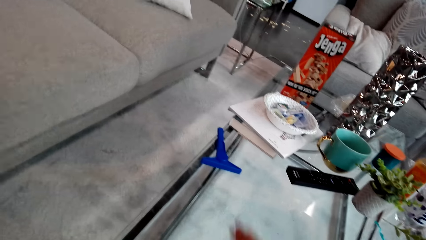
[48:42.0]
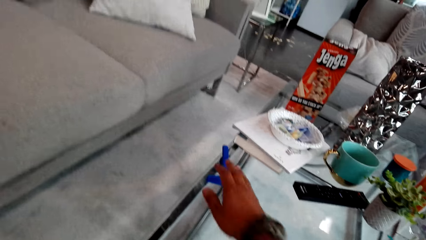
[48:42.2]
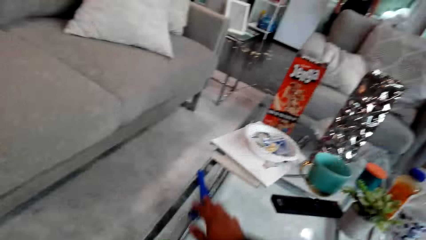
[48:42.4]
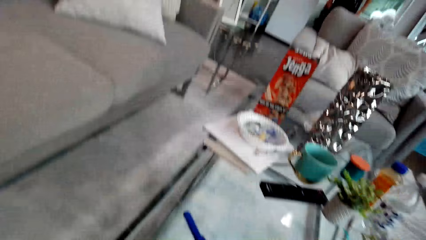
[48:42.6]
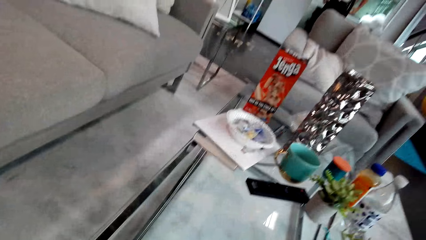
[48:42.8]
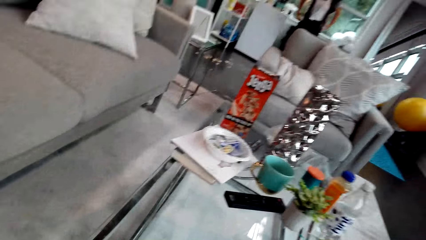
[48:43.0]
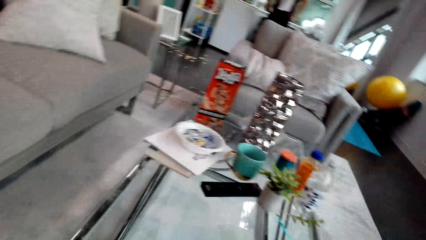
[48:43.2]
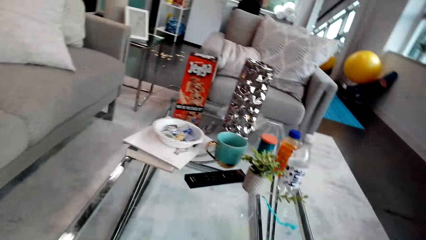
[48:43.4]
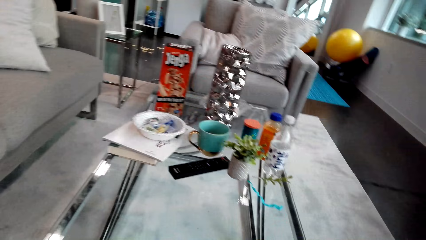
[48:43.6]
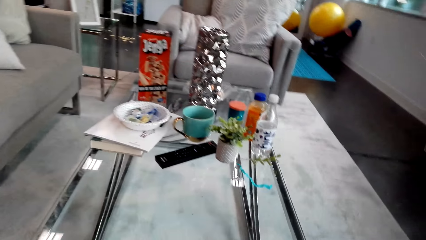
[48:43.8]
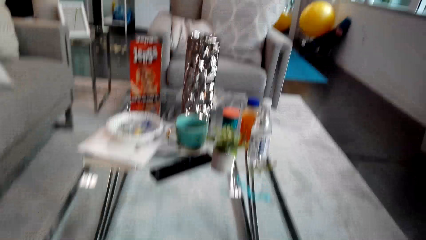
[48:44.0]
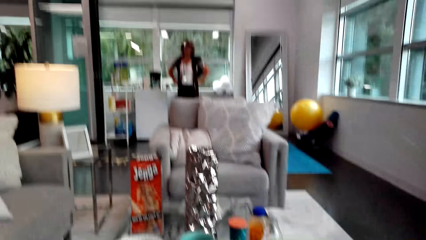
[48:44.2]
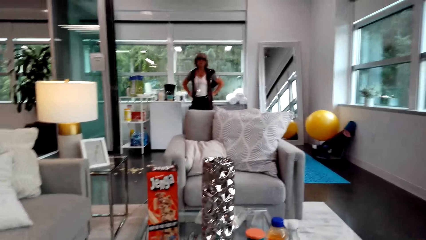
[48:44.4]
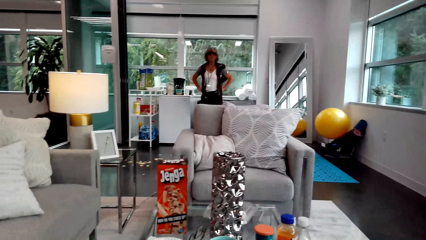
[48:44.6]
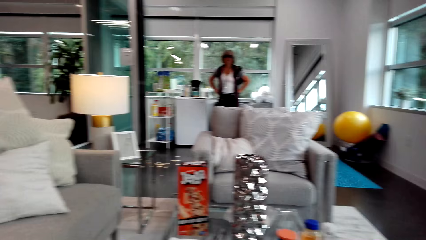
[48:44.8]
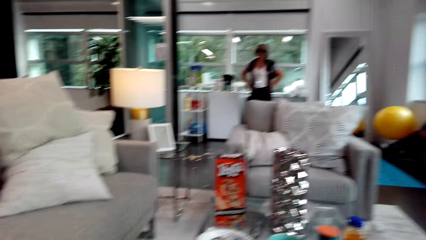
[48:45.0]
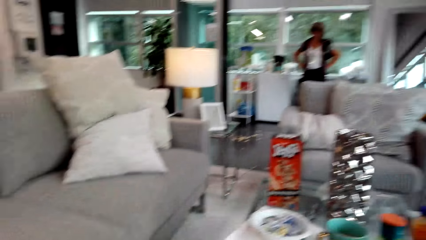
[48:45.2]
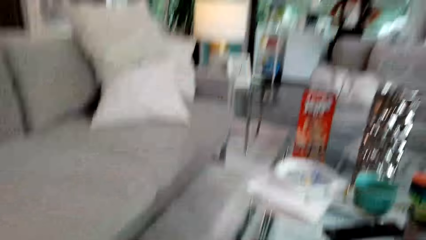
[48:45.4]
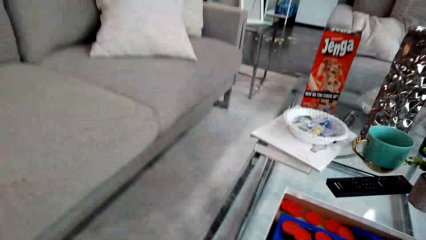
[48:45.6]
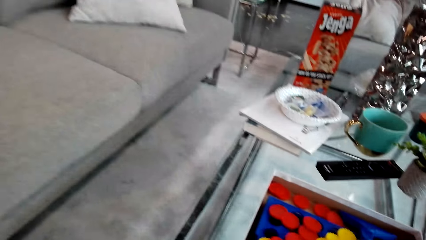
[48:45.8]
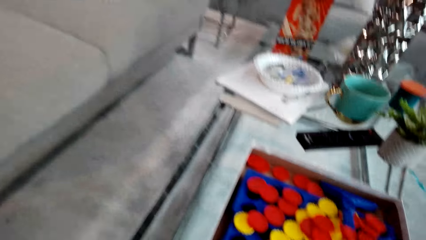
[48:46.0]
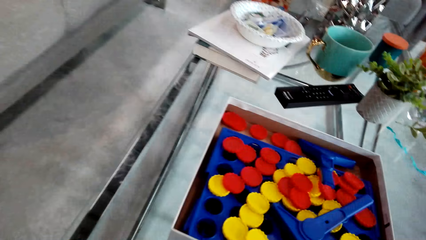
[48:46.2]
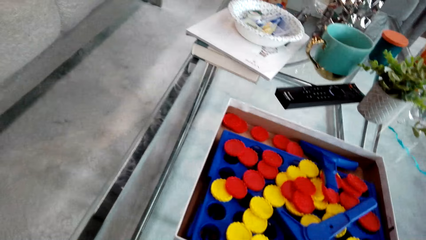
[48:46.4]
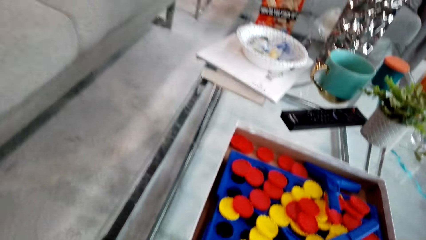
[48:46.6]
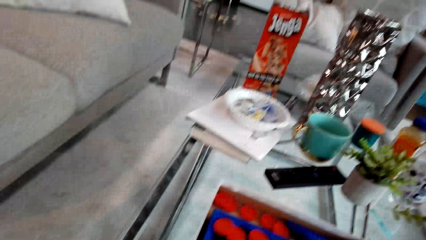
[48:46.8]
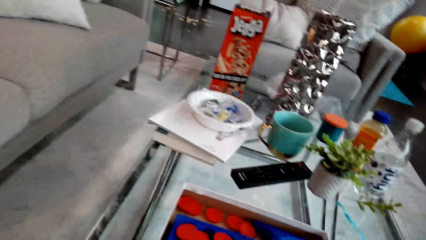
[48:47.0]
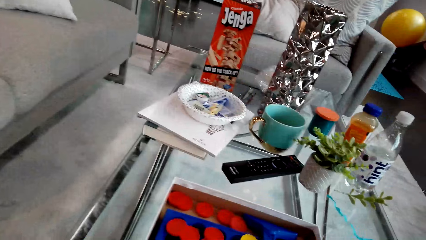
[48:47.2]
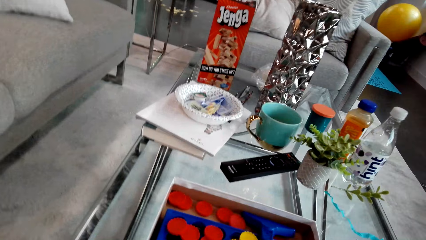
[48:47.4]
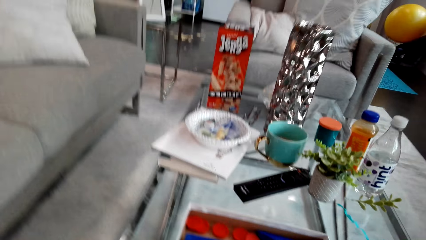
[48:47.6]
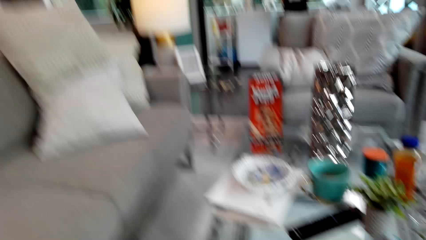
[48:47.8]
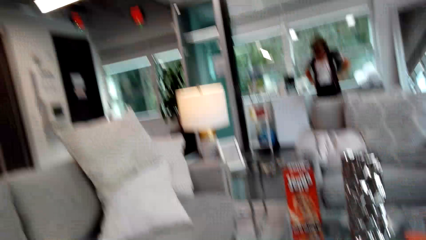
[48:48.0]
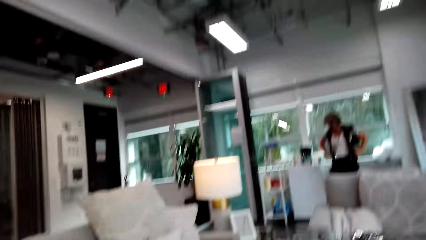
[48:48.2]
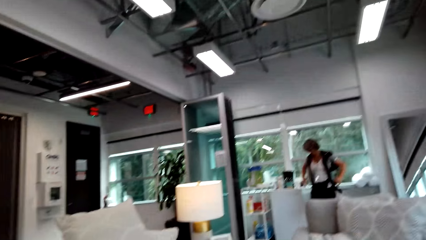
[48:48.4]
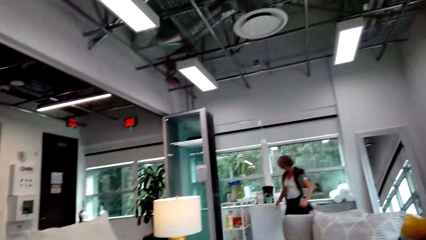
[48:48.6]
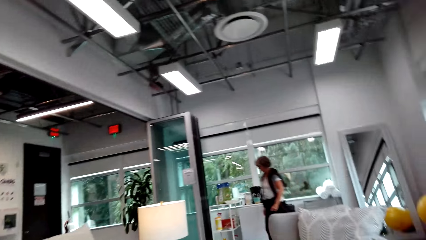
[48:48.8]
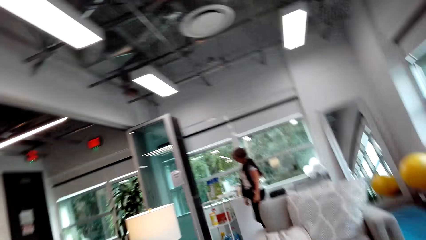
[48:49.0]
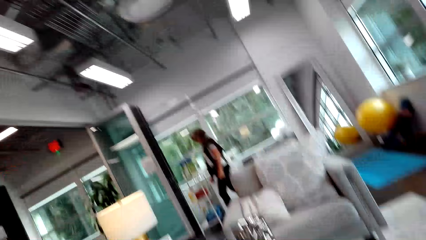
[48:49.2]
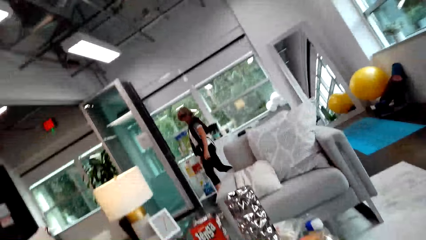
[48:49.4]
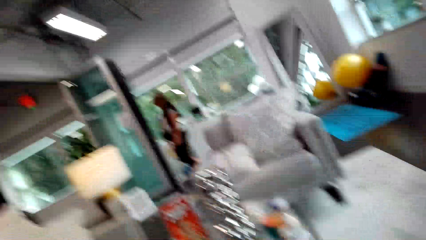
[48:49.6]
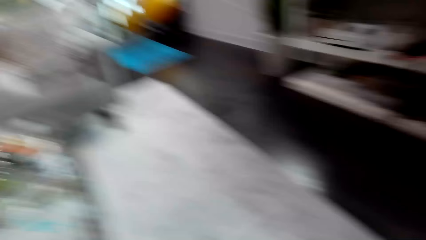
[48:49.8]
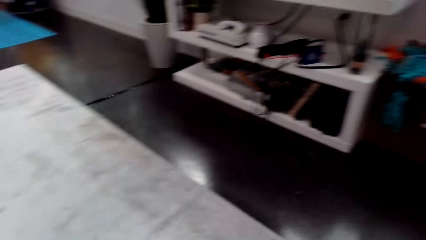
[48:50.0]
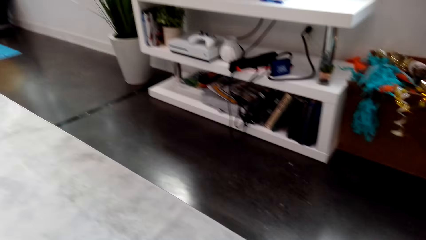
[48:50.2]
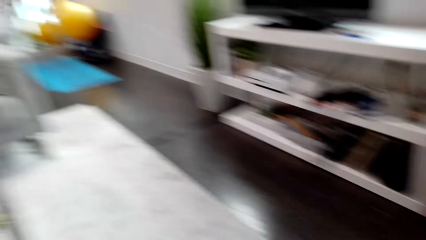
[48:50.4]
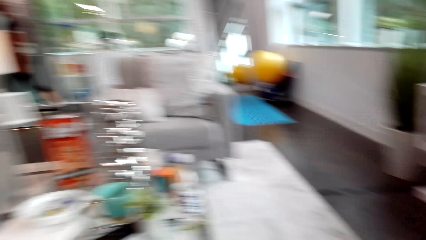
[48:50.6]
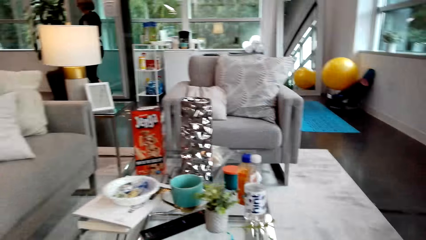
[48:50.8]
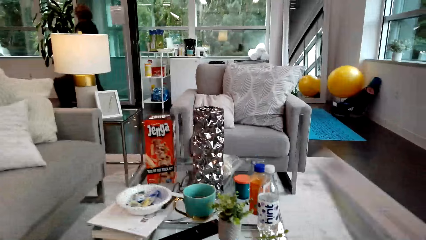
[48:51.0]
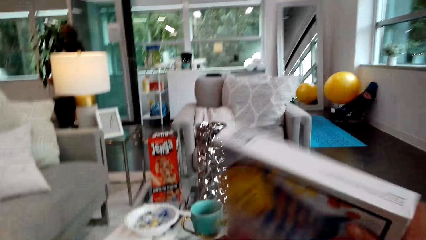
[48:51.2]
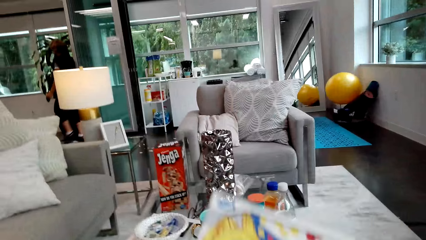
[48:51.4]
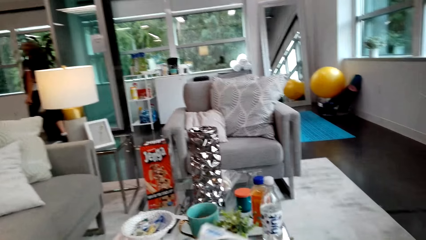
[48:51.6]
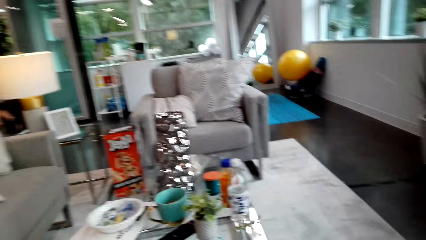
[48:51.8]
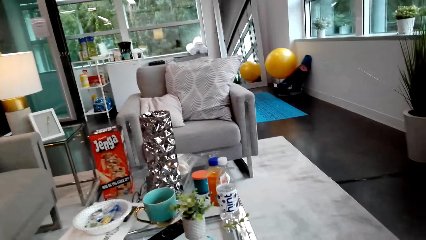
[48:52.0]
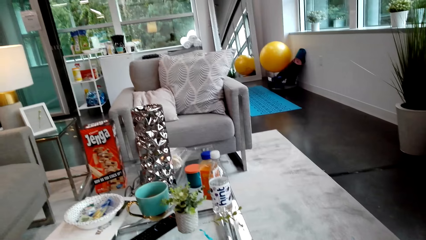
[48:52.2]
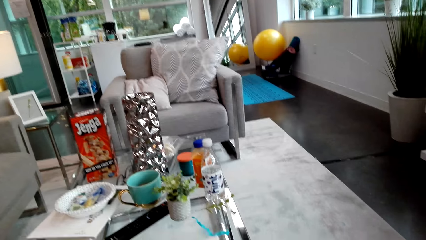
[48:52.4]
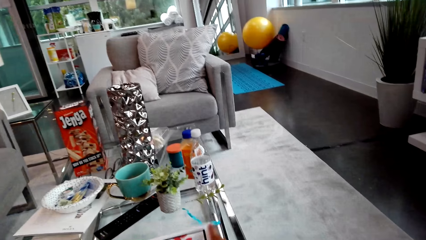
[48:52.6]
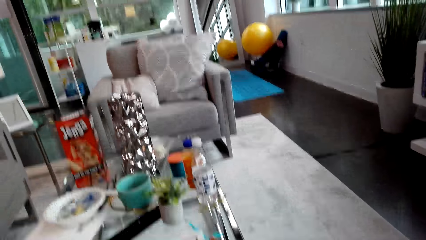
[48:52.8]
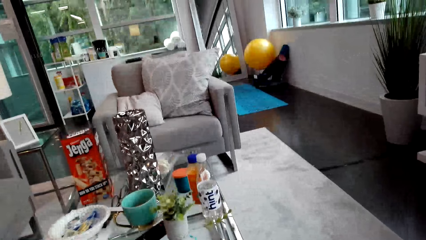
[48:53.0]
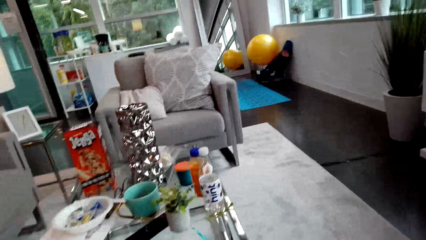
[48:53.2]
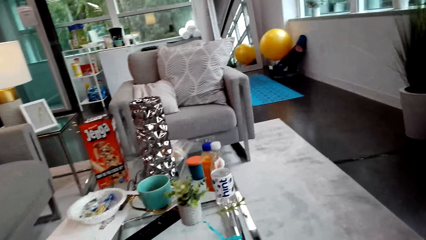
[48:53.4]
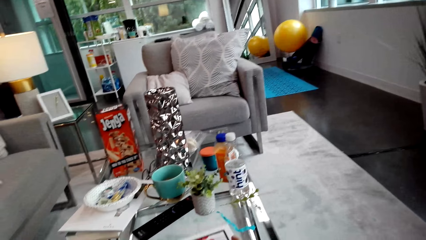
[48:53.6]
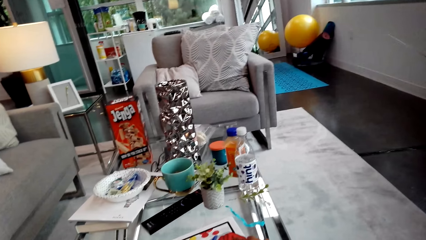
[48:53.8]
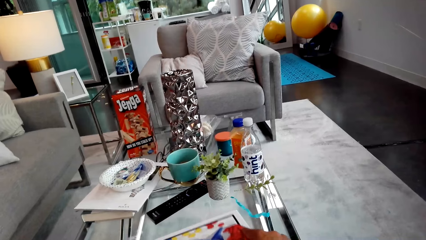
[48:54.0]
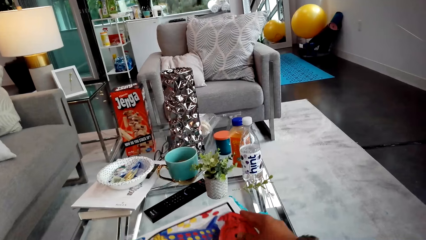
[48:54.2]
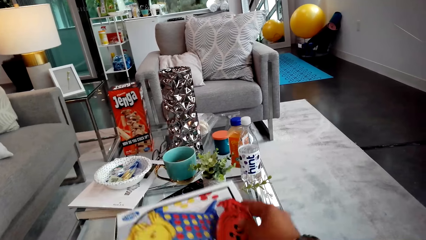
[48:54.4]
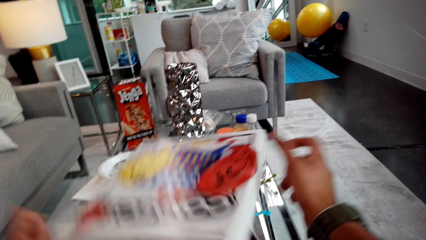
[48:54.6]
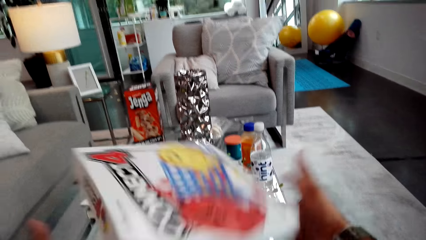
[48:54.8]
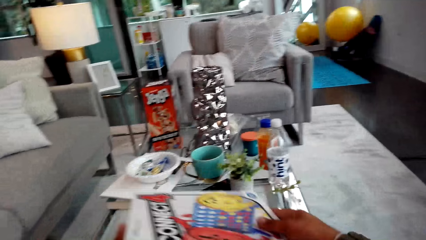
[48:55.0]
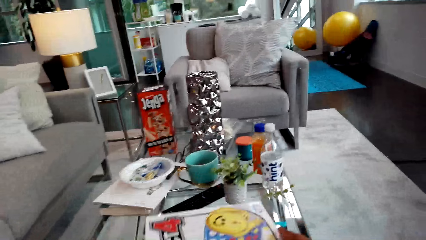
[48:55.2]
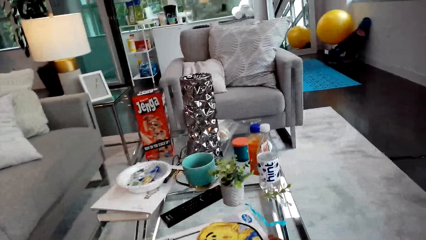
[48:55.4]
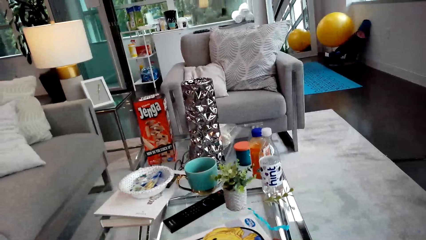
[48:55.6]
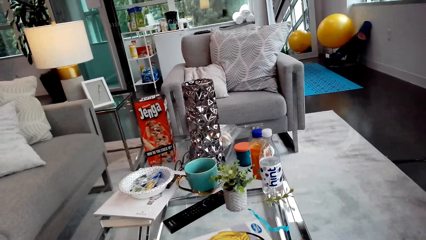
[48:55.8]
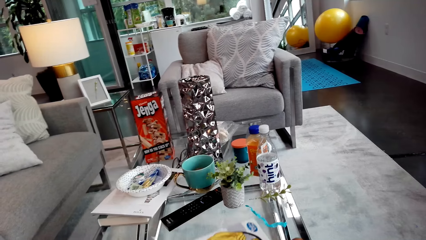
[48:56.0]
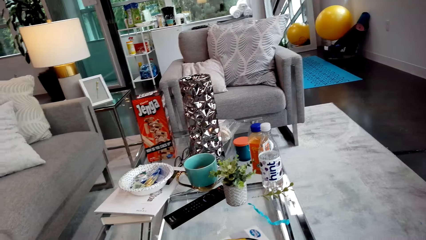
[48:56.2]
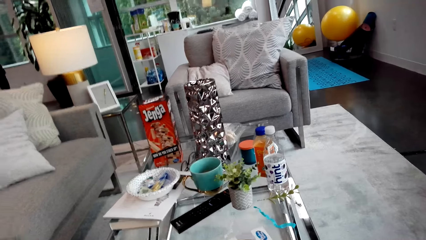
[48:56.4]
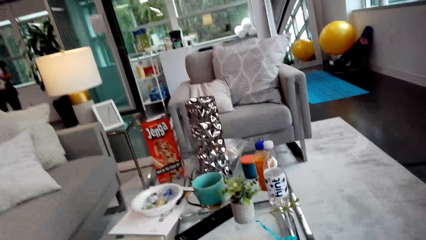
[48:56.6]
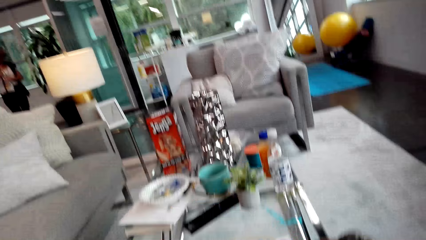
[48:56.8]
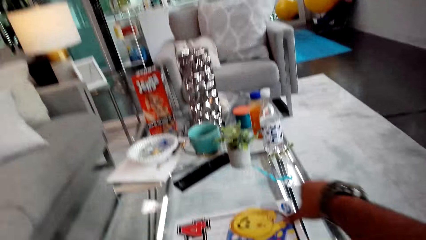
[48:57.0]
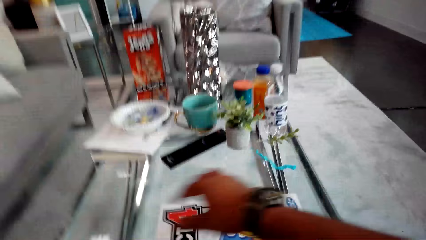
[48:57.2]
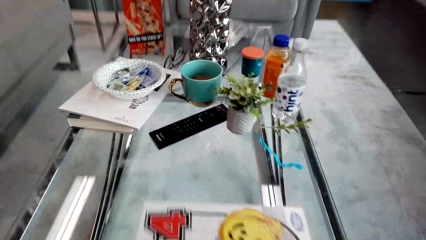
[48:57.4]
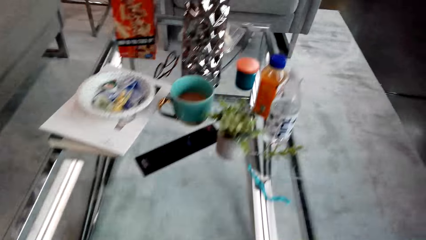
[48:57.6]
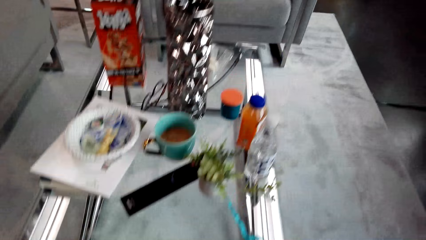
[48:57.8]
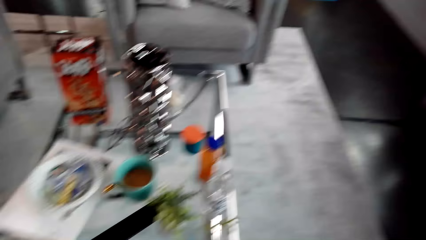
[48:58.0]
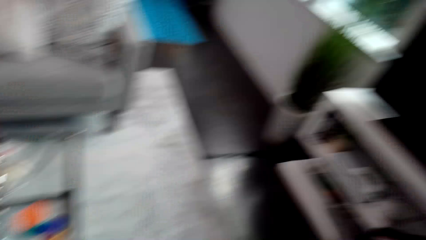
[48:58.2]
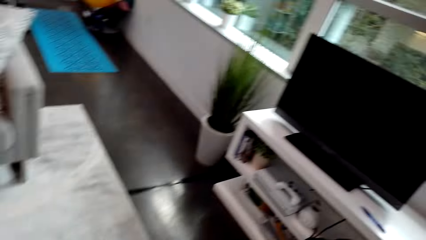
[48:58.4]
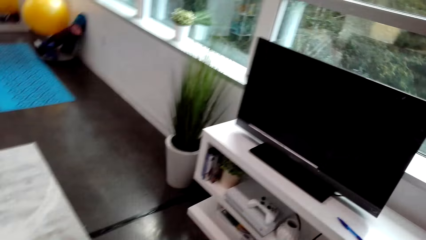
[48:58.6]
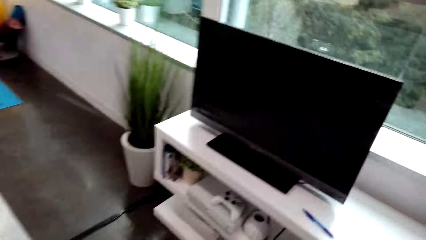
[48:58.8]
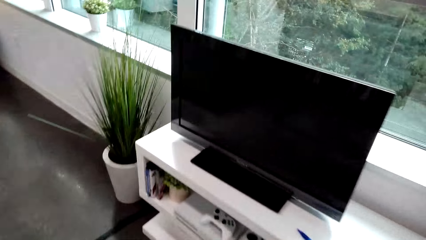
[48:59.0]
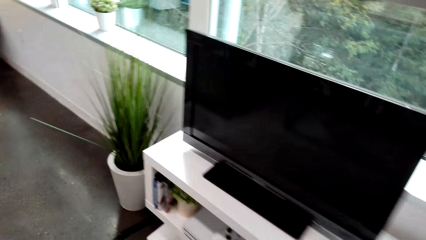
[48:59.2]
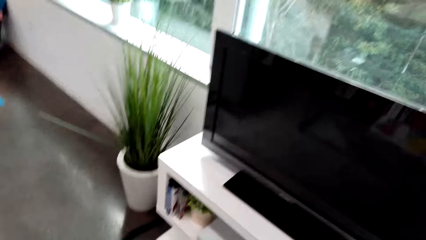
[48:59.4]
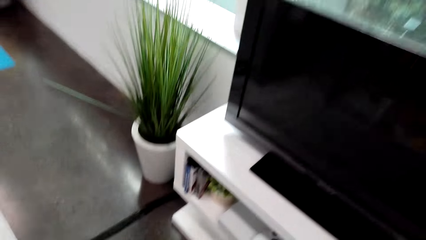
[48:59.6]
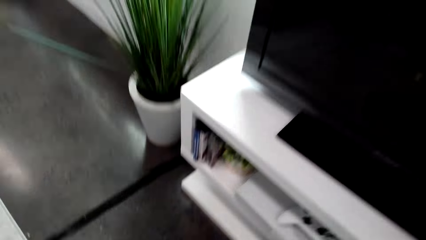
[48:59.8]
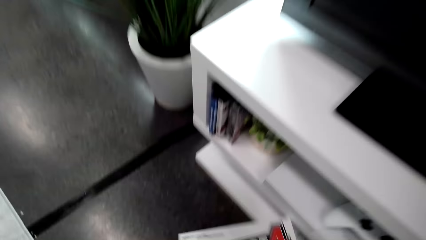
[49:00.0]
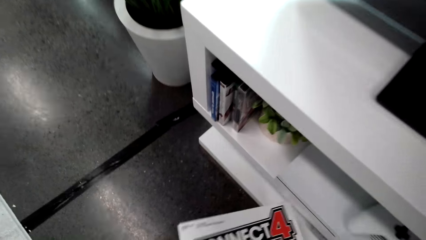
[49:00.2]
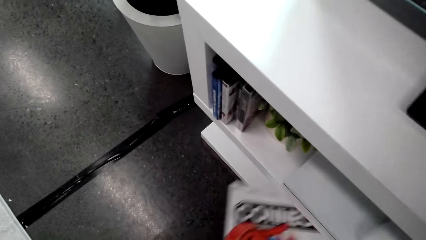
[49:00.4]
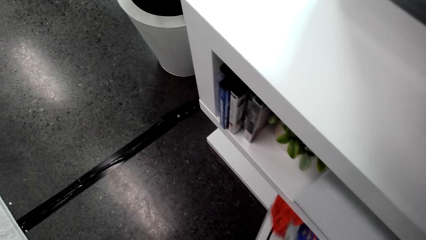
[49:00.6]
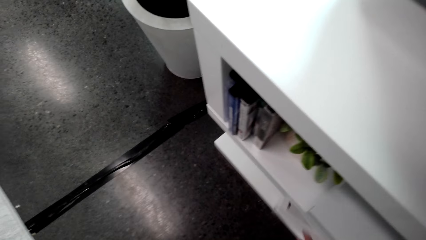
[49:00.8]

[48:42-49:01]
The camera wearer moves a connect four part. They look around. A lady dialogues with the camera wearer. The camera wearer dialogues with the lady. They look around. They hold a connect 4 box. They open the connect box. They turn around. They walk around the room. They put the connect in the furniture.
